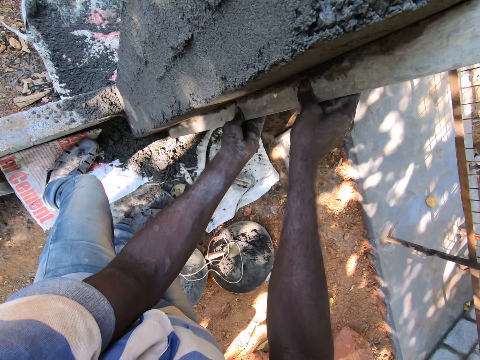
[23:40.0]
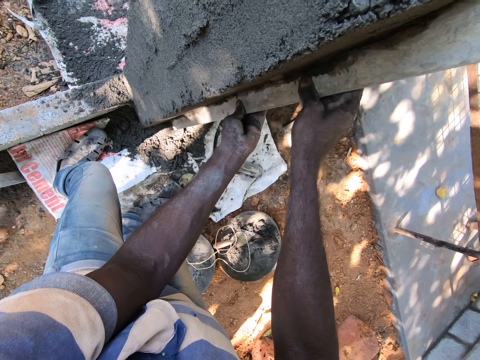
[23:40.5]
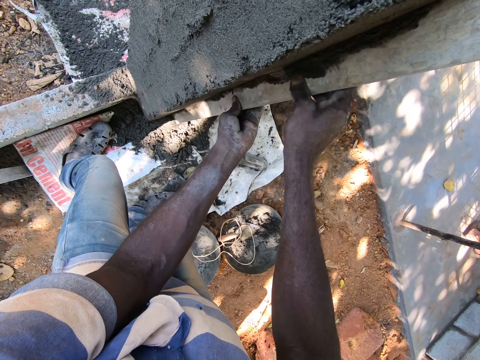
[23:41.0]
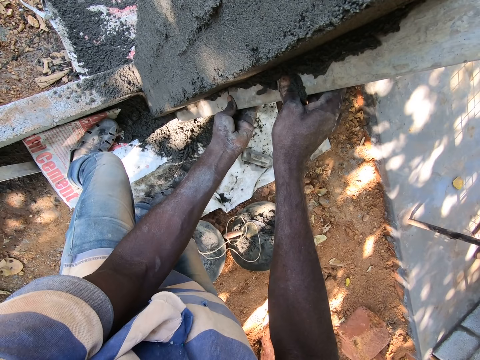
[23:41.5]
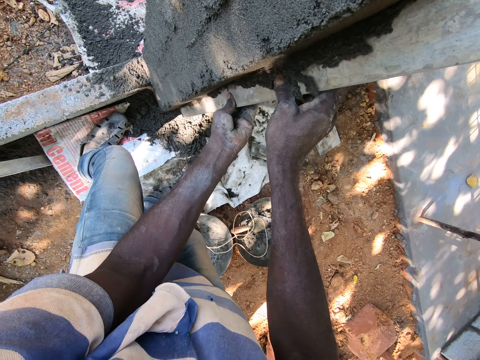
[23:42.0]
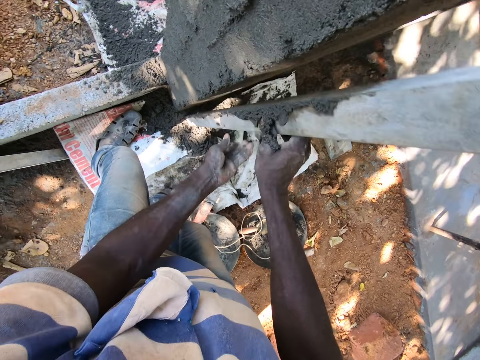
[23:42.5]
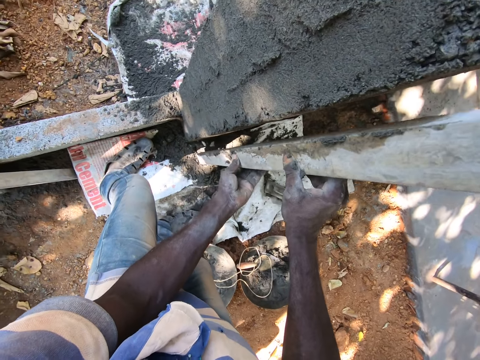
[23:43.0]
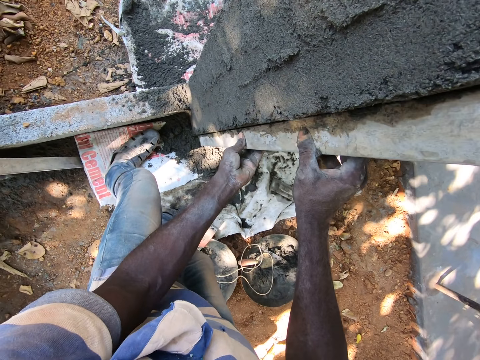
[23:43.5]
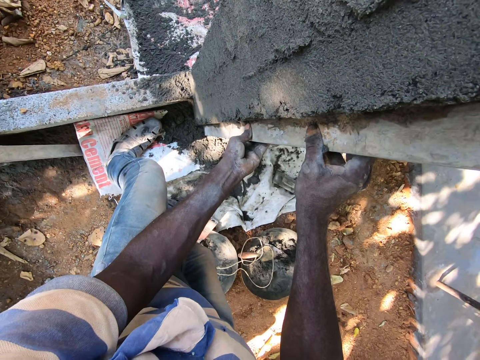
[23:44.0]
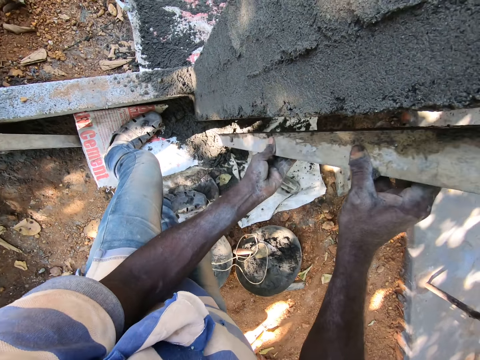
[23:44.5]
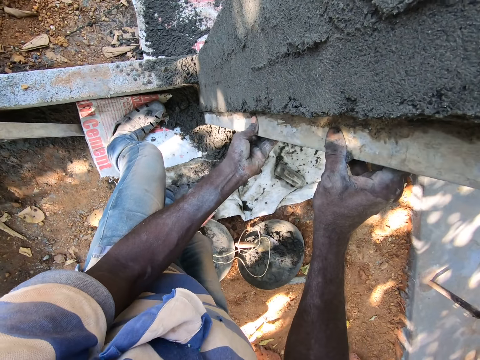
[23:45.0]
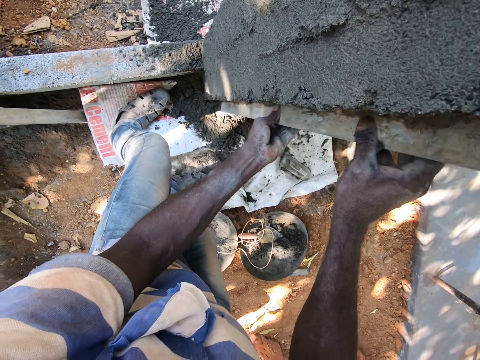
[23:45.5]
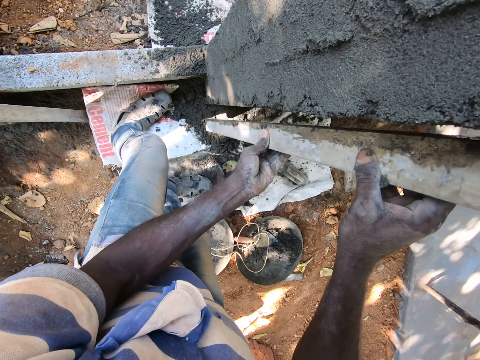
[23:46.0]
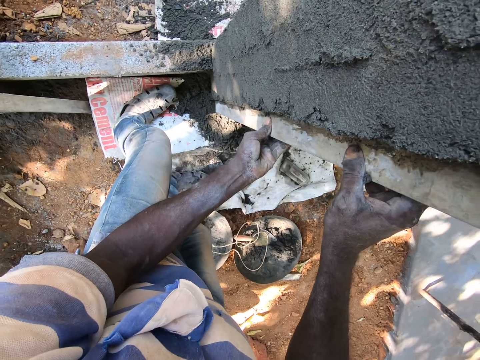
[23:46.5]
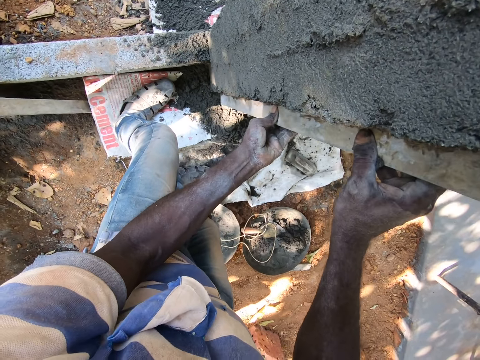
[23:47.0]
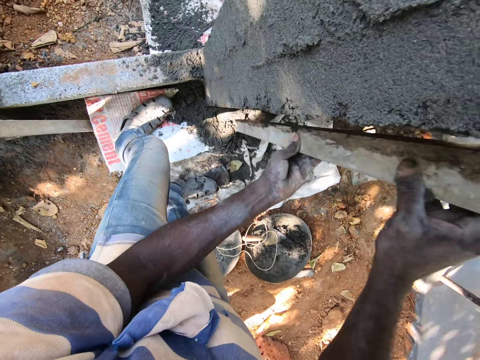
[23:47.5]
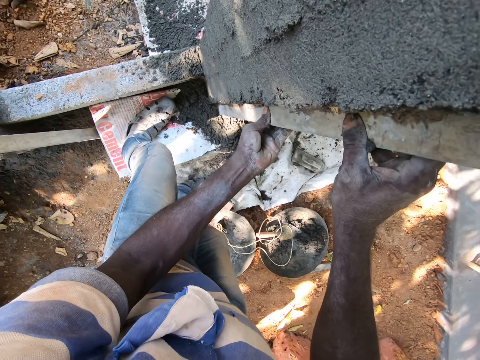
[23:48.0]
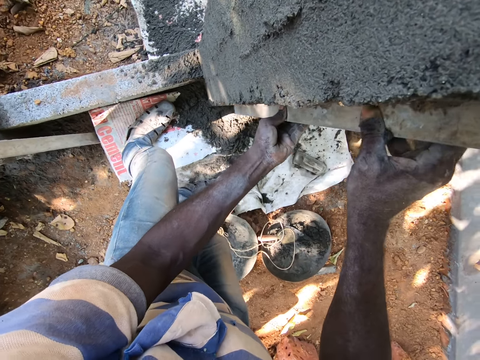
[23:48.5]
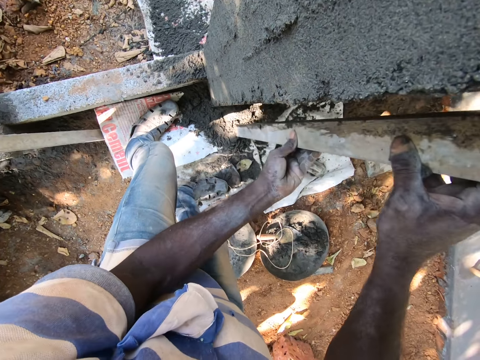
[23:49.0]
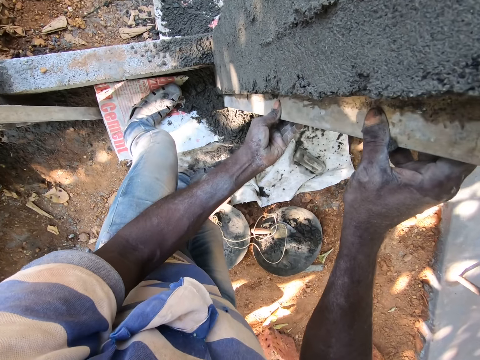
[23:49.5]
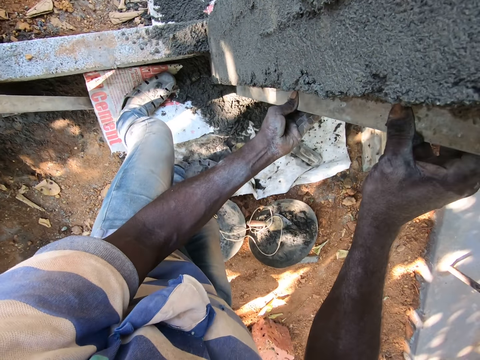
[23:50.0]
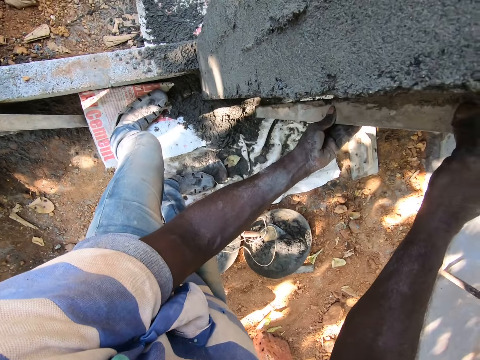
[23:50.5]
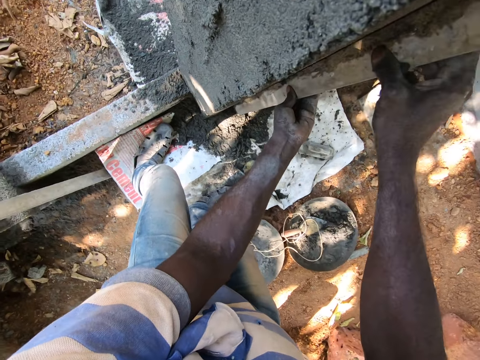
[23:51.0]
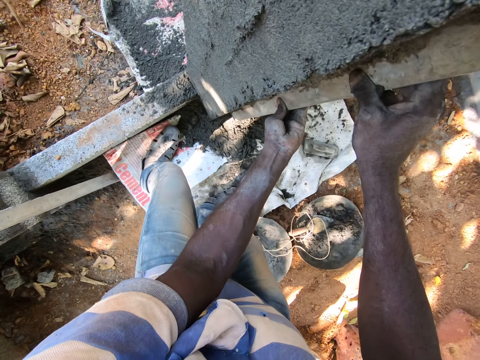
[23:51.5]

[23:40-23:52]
The camera wearer shakes the metal bar. They level the wall with the metal bar.

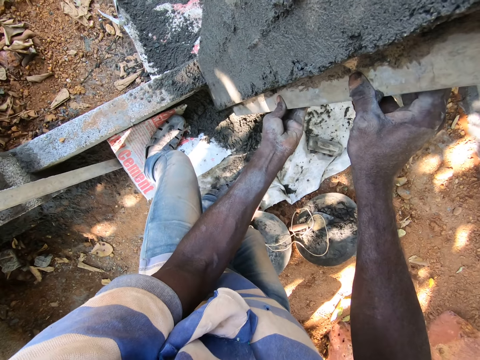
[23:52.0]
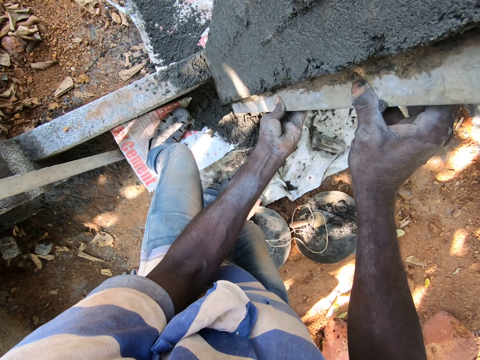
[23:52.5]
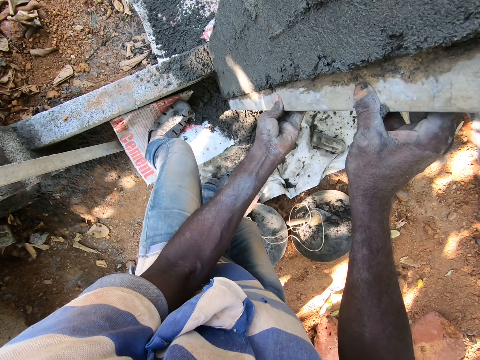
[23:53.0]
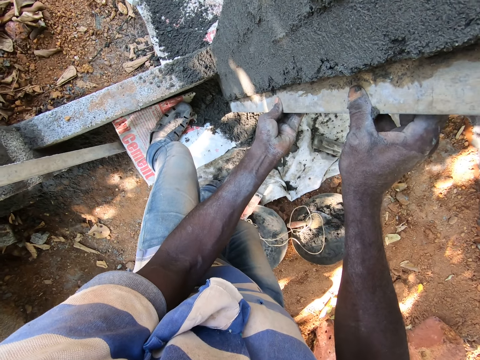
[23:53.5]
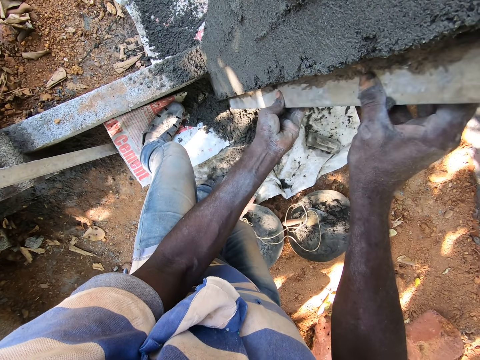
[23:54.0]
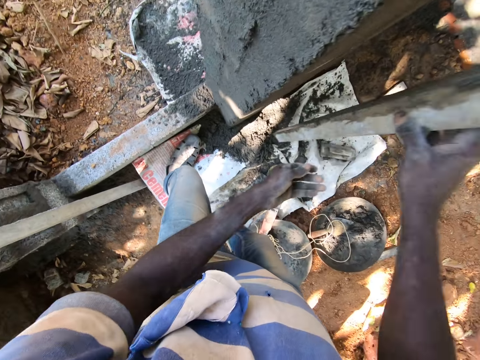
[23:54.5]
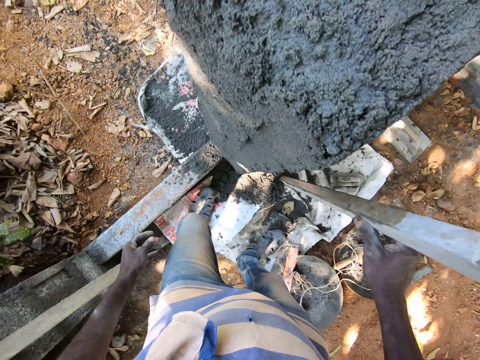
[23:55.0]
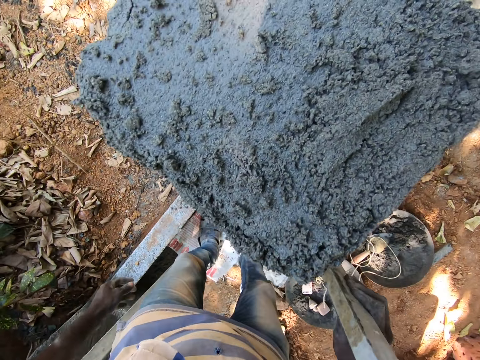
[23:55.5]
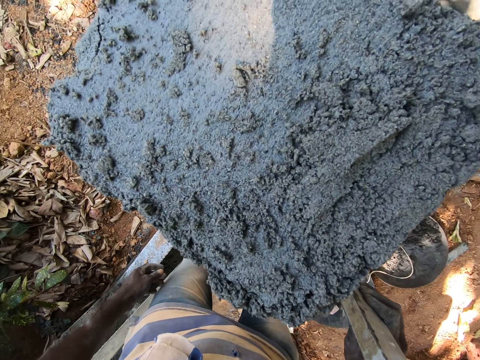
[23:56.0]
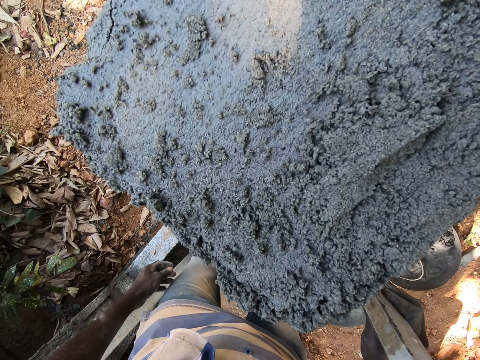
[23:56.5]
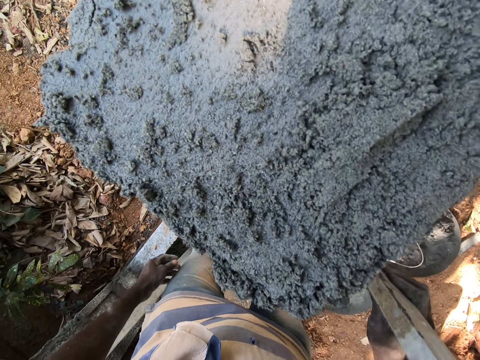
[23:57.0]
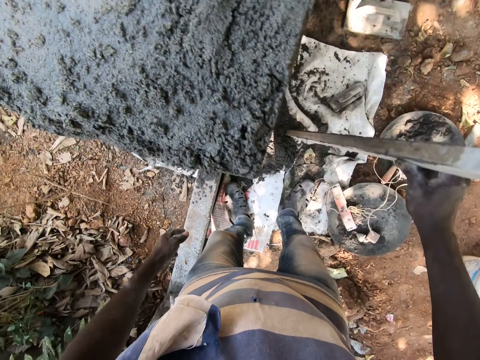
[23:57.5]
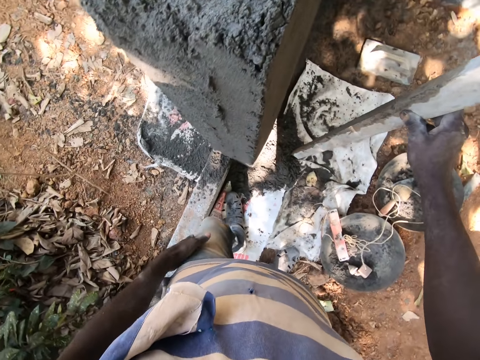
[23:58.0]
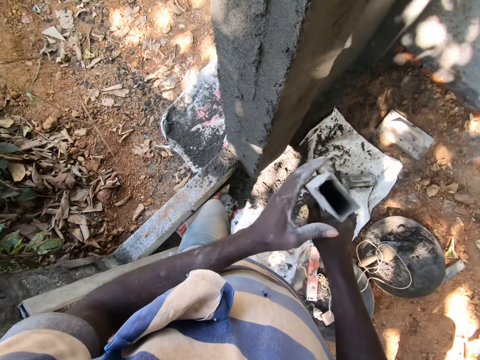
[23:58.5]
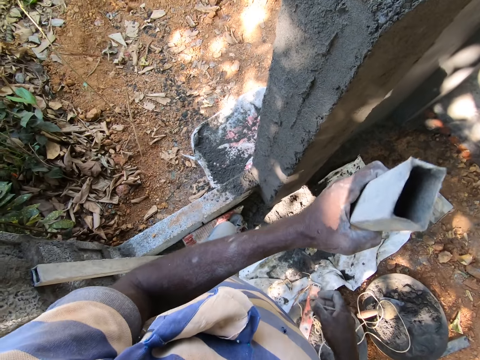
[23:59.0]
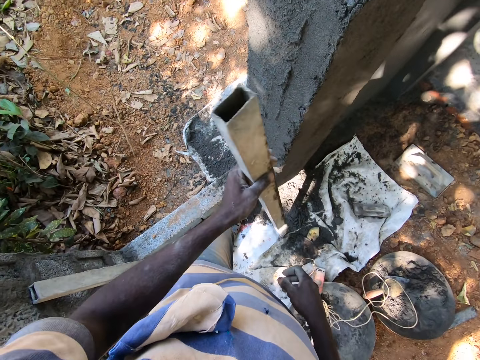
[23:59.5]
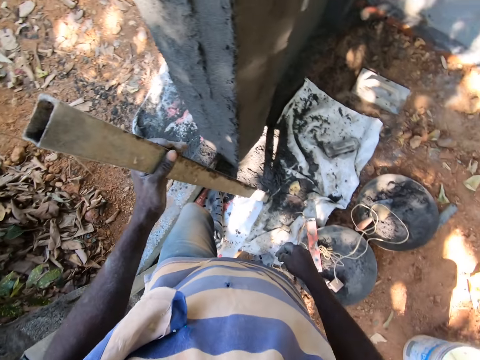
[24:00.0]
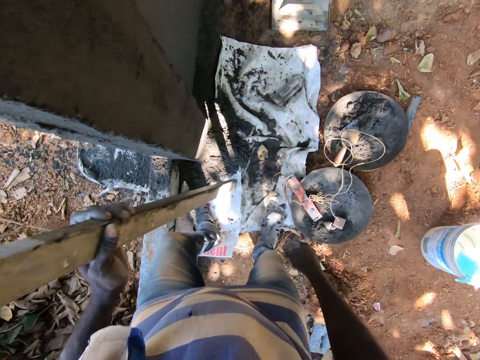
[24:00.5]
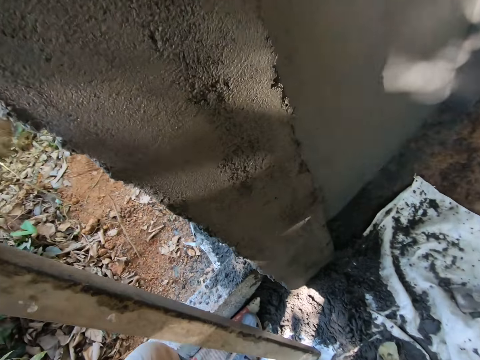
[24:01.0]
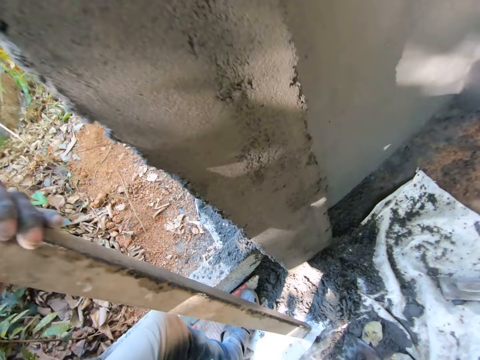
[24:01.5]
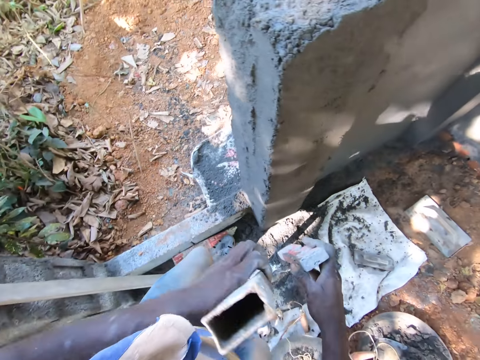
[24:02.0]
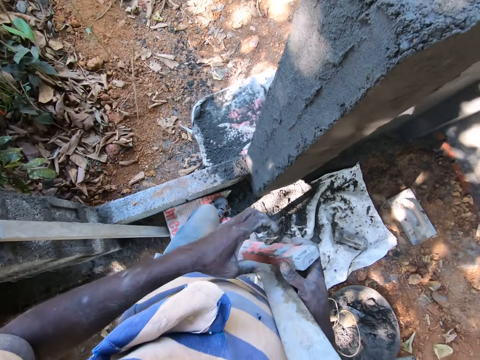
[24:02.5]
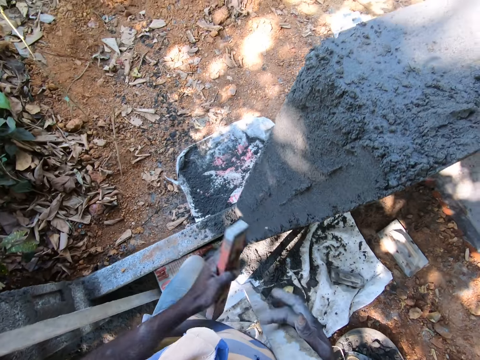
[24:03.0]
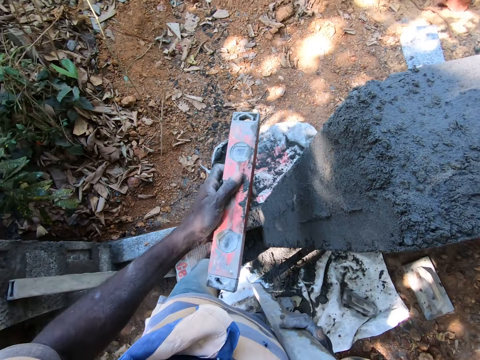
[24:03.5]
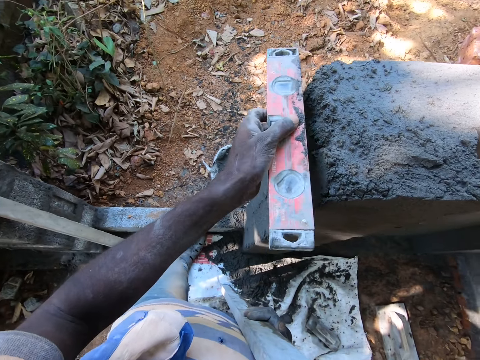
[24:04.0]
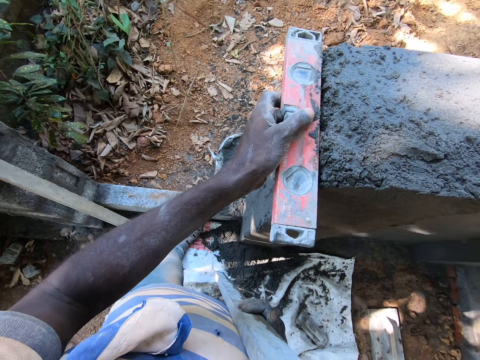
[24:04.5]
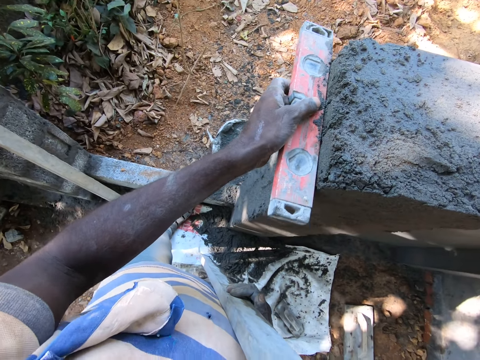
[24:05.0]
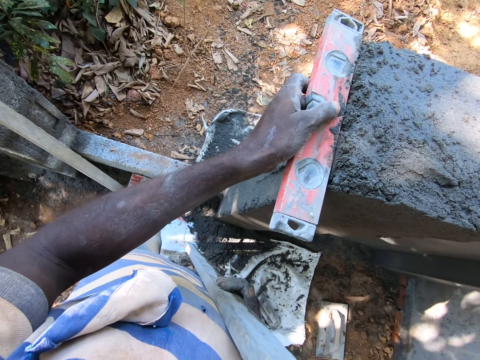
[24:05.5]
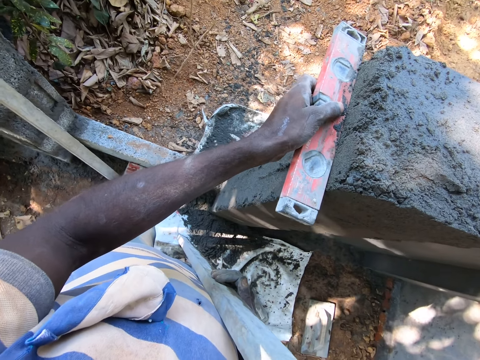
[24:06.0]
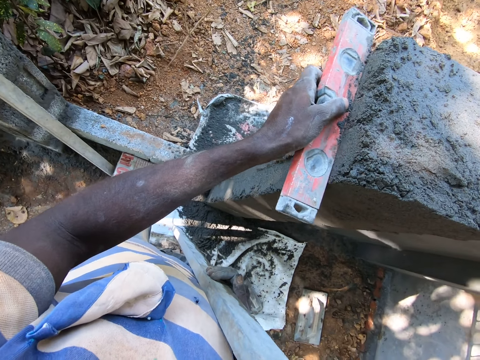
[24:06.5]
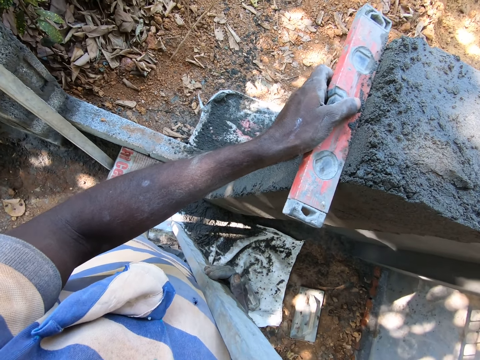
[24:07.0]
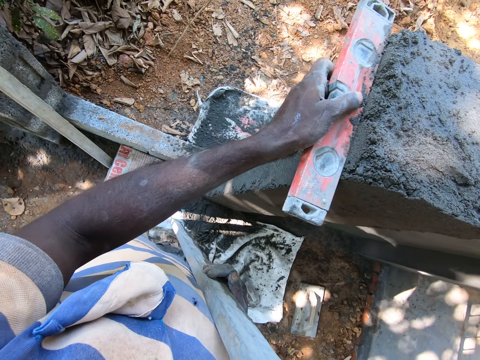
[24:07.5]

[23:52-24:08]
The camera wearer hits the iron rod or metal bar on the polythene sheet with his right hand. He shakes the metal bar. He stares at the wall. He passes the iron rod from his right hand to his left hand. He hits the iron rod on the polythene sheet with his left hand. He picks the spirit level from the polythene sheet with his right hand. He stares at the wall. He passes the spirit level from his right hand to his left hand. He passes the metal bar to the right hand. He smoothens the wall with the spirit level in his left hand.
